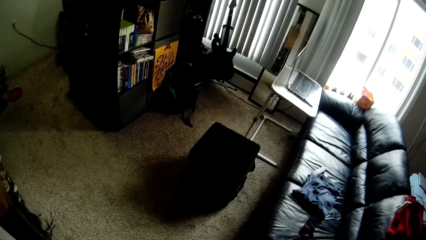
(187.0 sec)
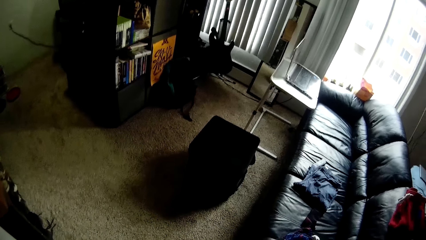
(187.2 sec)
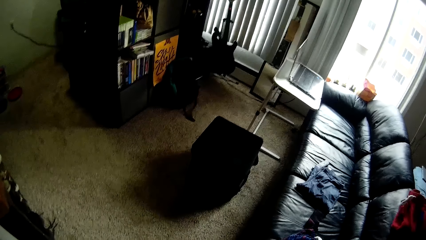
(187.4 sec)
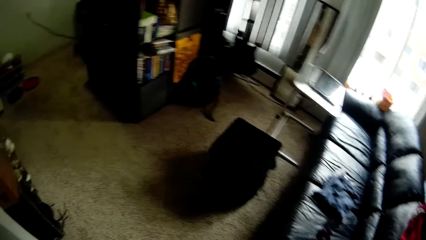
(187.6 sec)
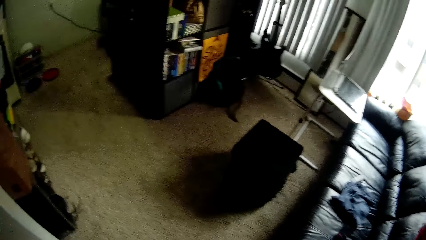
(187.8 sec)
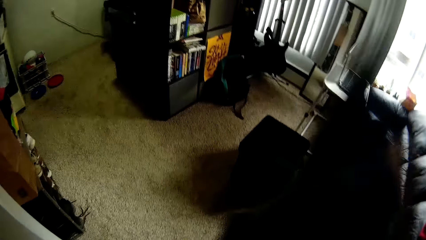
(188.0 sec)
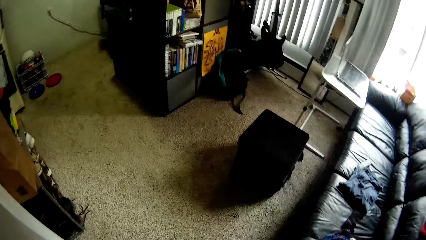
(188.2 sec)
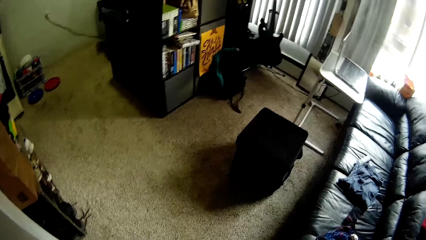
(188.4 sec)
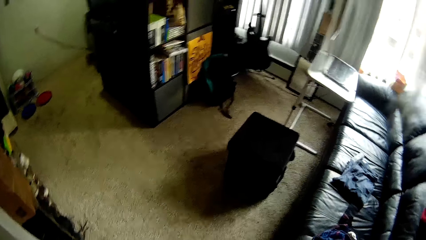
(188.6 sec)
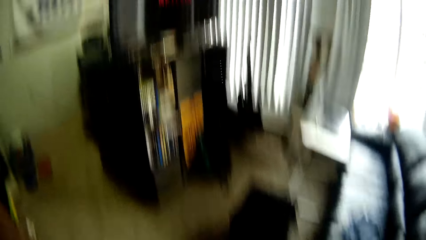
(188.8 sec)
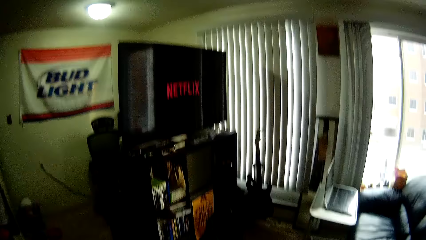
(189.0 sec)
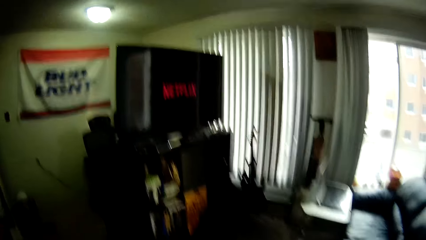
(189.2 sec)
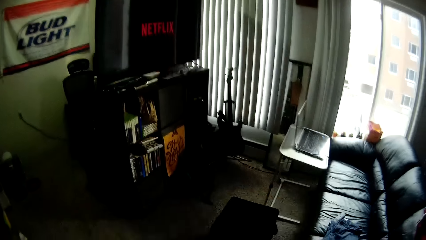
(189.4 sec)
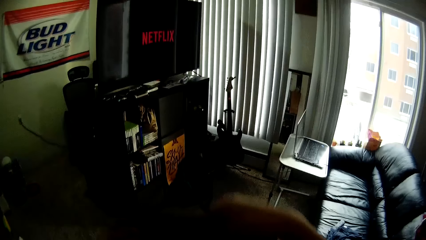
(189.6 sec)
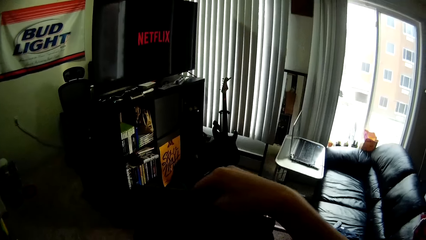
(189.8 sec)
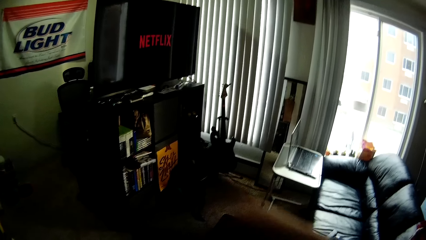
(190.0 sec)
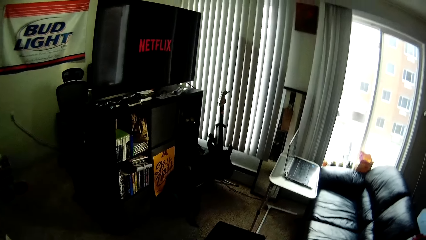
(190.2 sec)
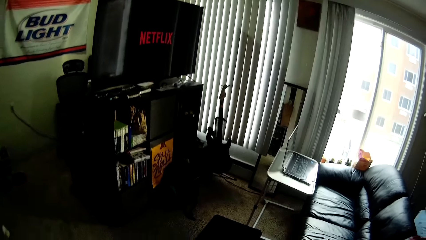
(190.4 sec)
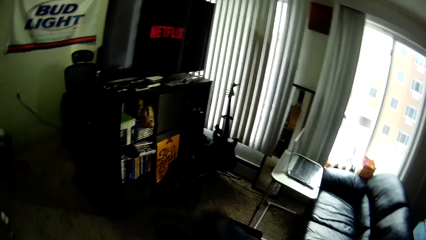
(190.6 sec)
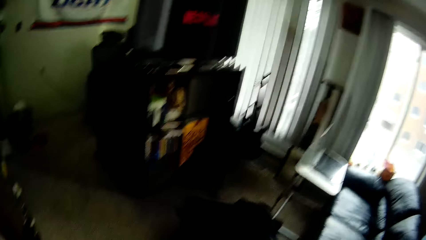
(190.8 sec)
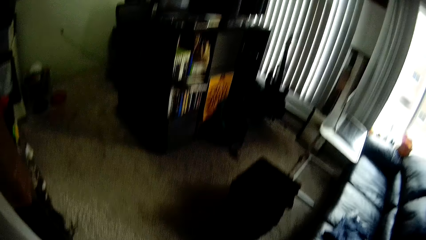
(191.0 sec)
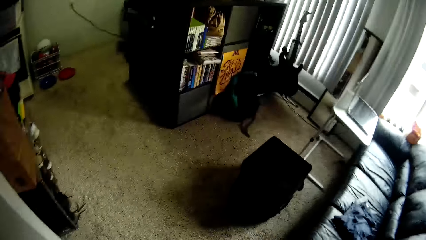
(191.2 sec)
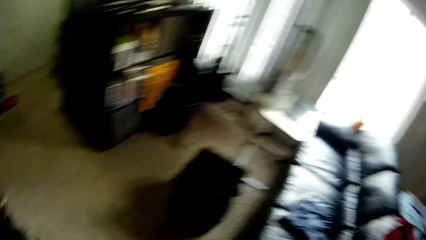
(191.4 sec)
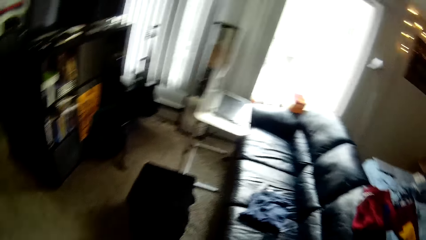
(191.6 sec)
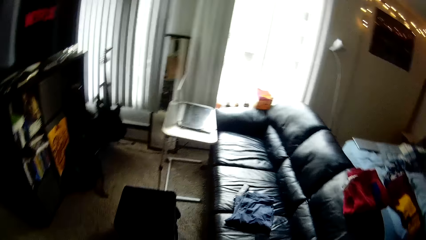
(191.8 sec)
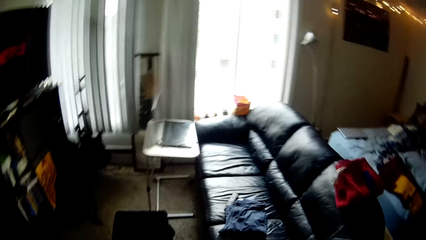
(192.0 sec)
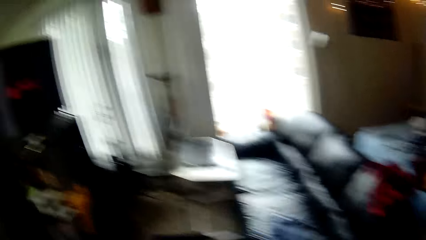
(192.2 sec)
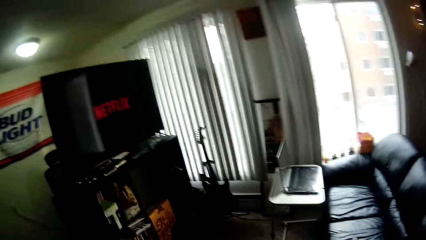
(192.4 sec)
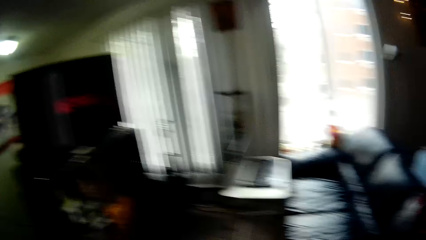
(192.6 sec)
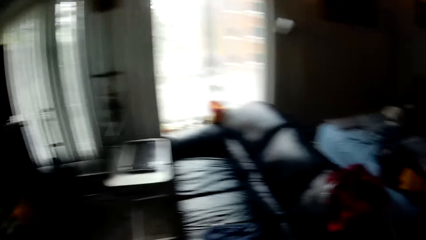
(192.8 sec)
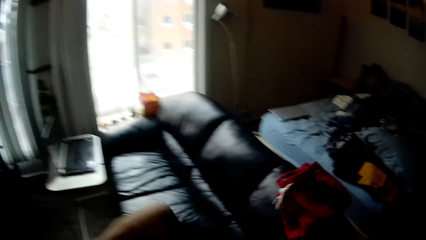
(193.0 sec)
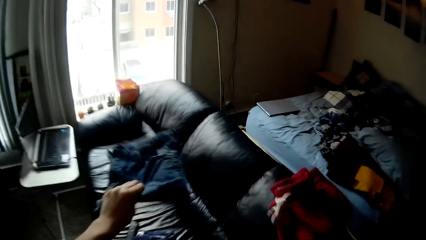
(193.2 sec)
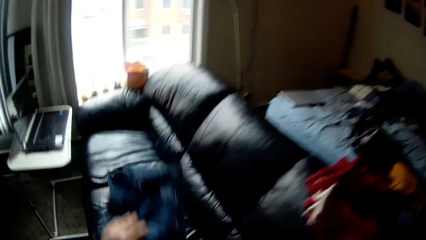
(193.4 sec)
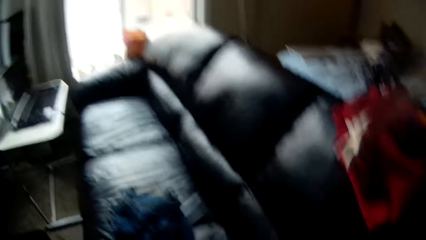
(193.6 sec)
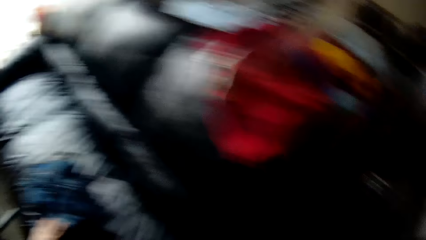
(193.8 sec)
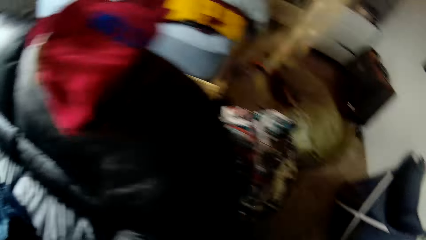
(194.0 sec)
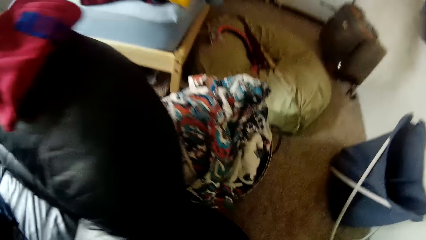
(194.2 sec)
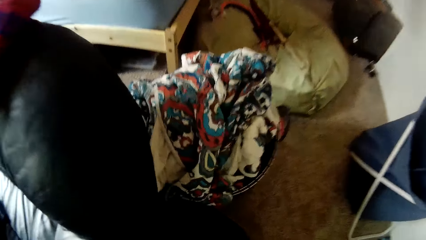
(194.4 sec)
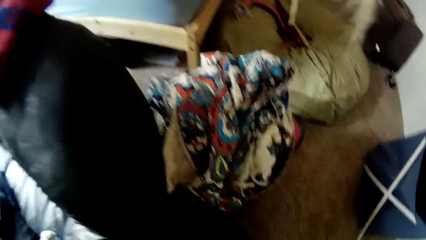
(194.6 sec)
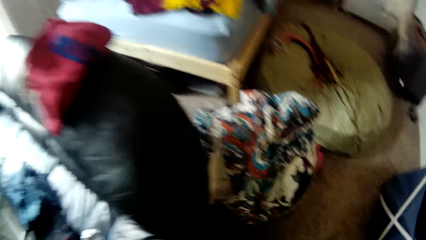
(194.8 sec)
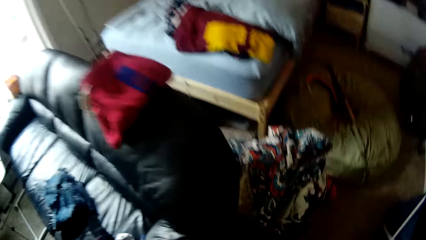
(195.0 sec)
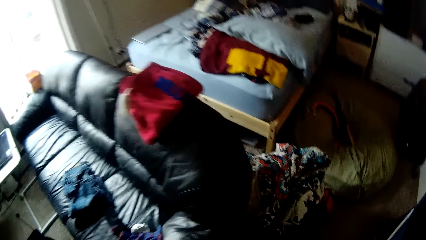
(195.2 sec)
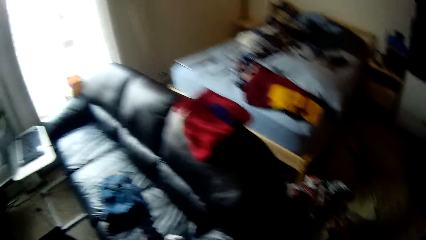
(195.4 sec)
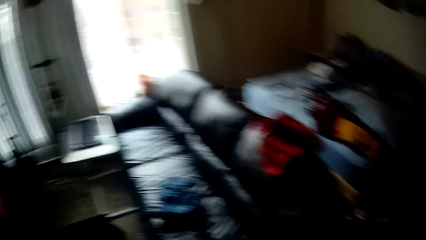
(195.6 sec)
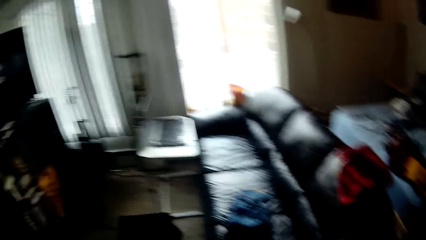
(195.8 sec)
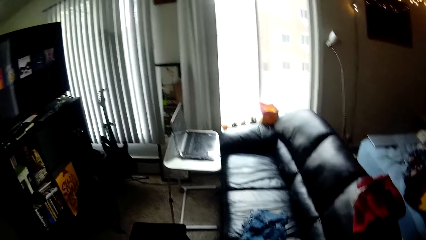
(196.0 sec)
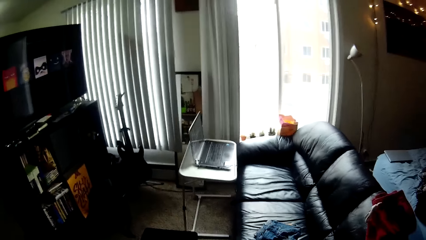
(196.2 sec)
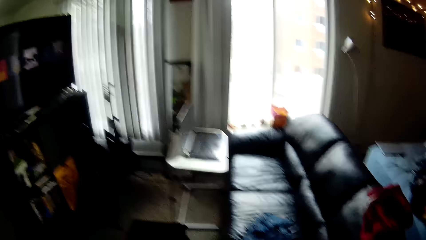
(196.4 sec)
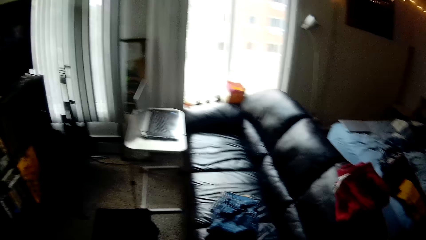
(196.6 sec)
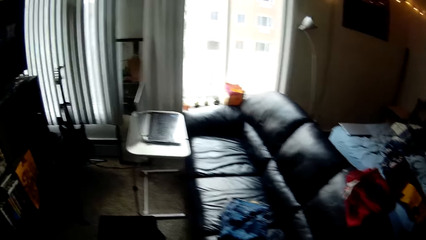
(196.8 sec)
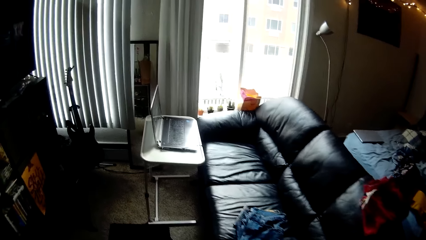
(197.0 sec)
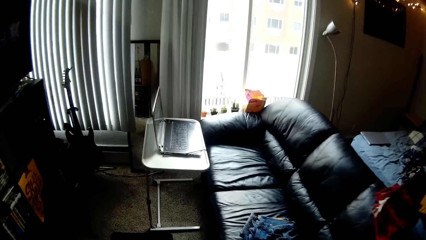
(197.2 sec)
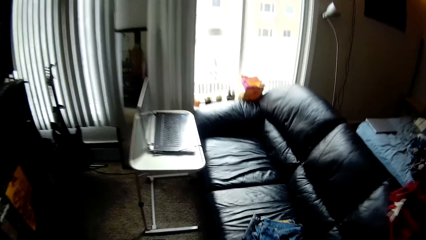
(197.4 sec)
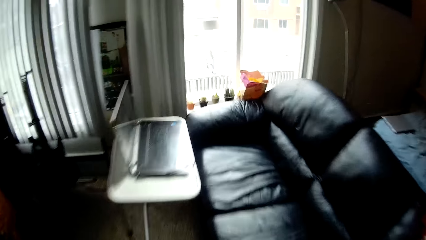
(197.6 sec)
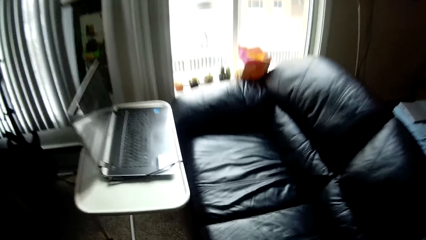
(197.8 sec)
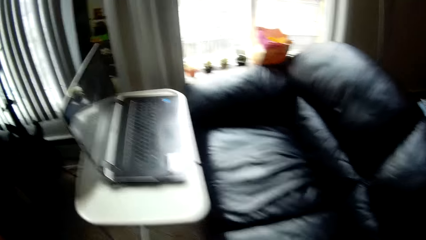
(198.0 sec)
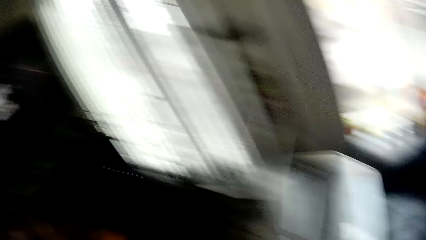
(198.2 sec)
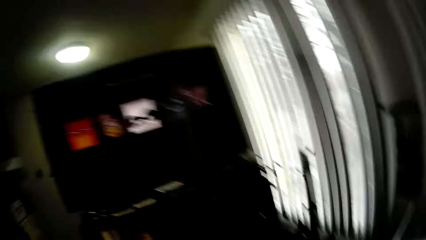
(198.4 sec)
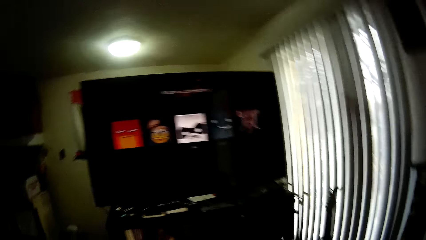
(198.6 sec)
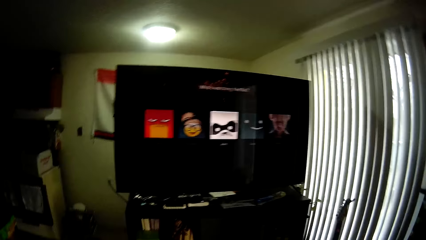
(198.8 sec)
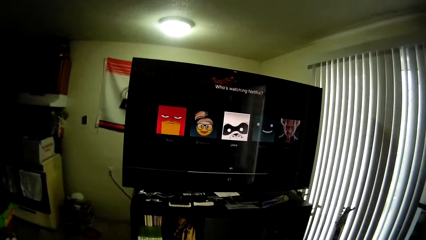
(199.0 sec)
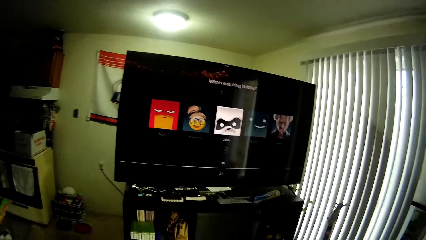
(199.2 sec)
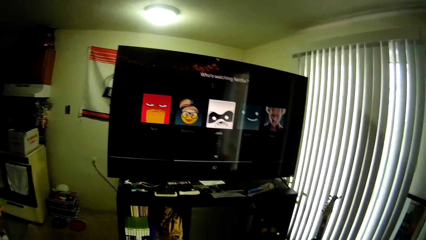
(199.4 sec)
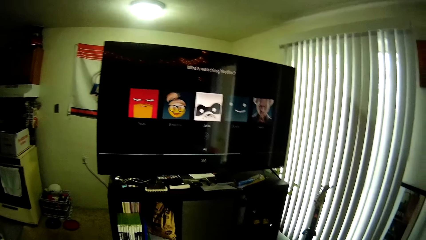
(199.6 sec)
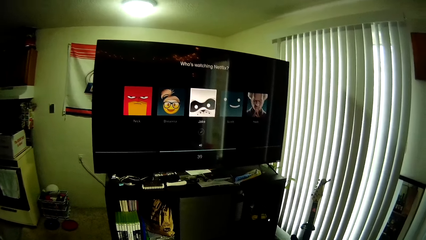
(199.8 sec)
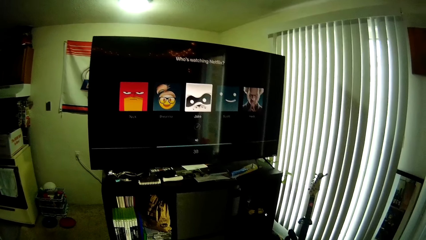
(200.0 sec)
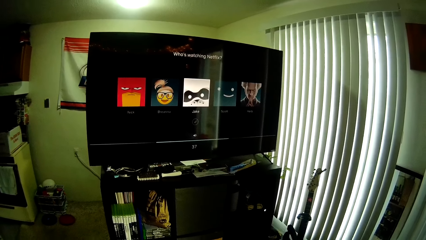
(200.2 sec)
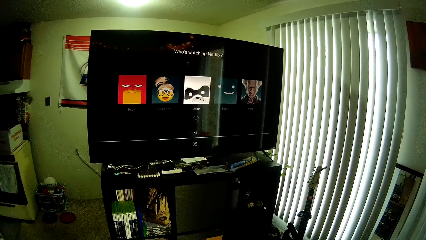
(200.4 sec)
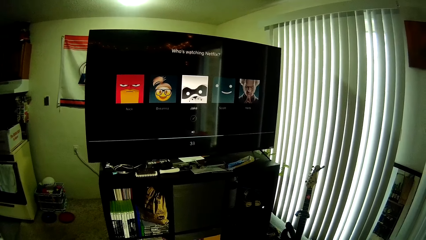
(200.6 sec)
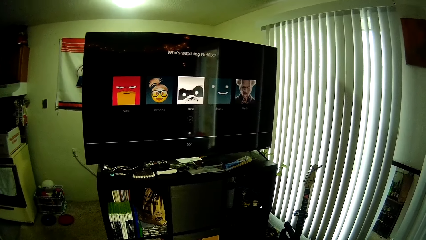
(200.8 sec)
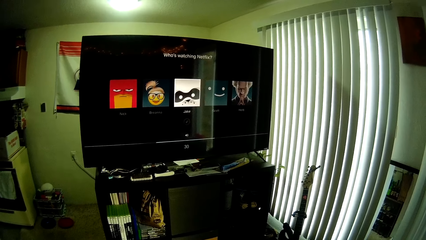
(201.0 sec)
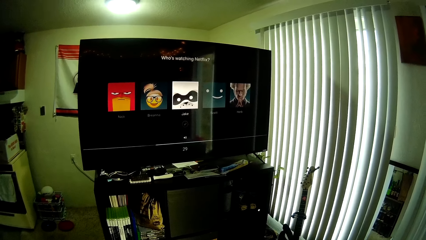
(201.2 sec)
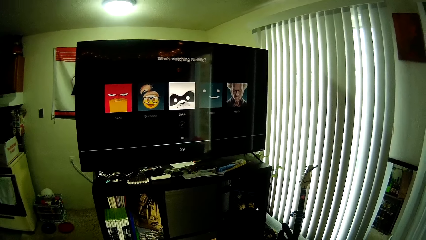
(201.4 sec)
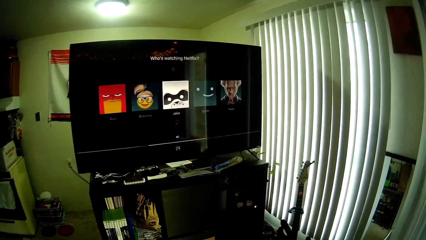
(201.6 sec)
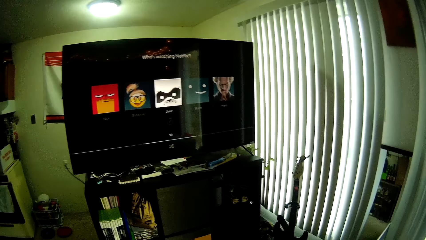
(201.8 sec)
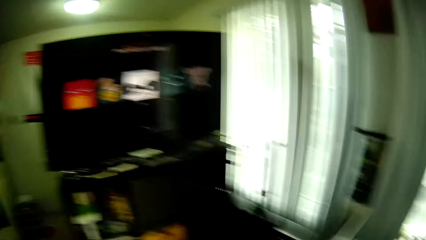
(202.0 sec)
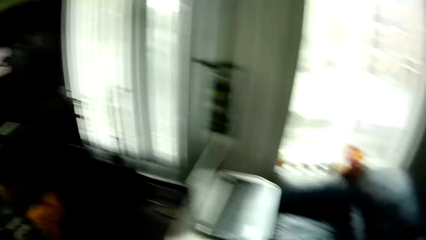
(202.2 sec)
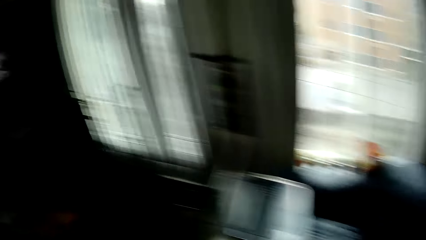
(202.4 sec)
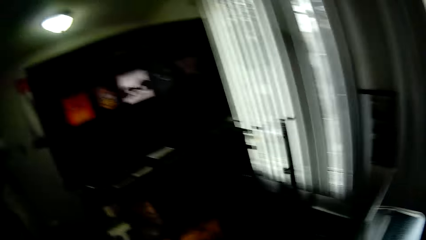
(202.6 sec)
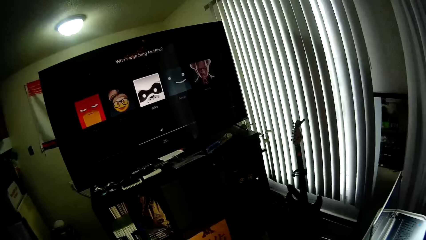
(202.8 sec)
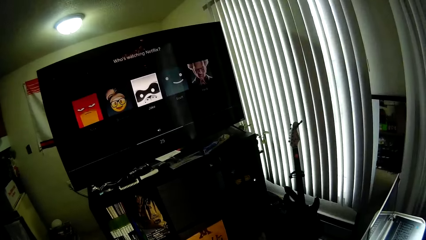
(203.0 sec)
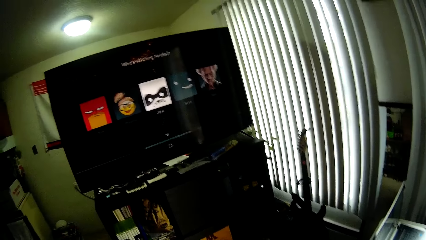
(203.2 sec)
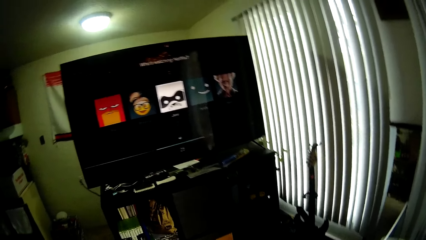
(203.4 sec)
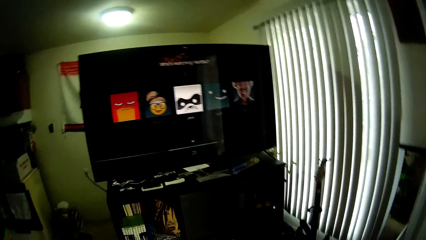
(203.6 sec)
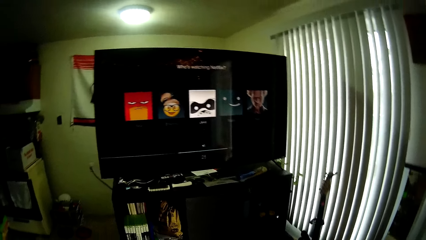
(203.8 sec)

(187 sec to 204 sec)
The camera wearer drops the cloth on the chair with his left hand. He picks up a remote control from the chair with his right hand.
